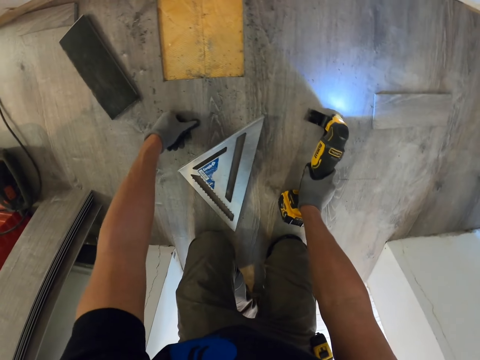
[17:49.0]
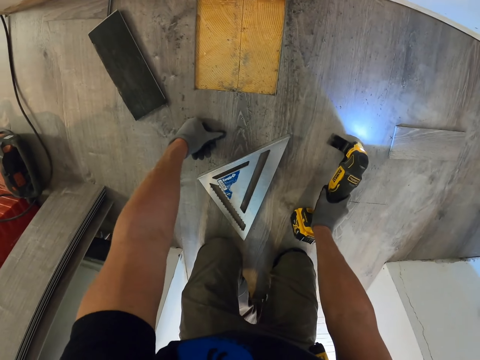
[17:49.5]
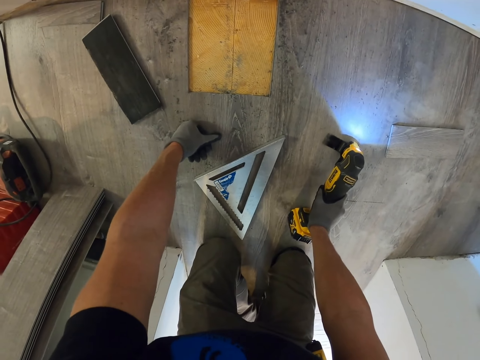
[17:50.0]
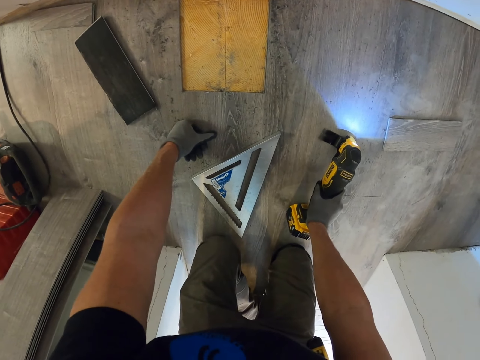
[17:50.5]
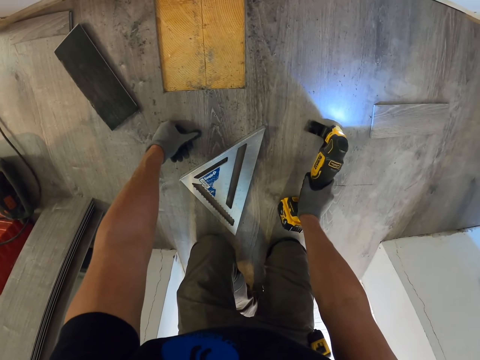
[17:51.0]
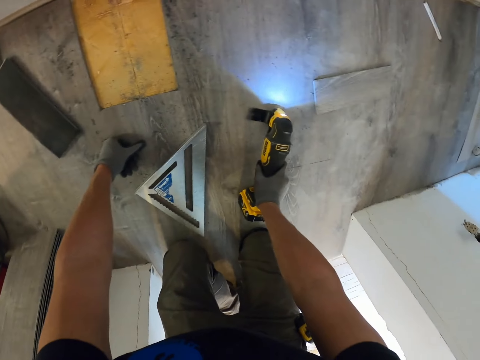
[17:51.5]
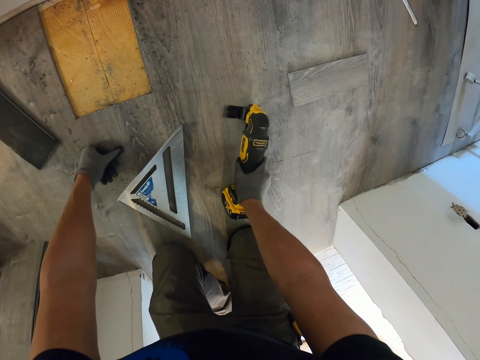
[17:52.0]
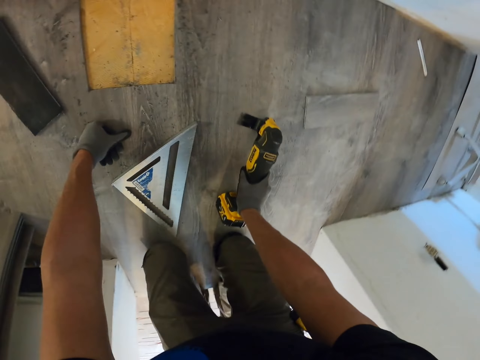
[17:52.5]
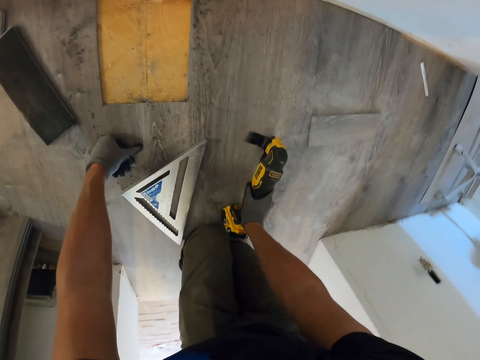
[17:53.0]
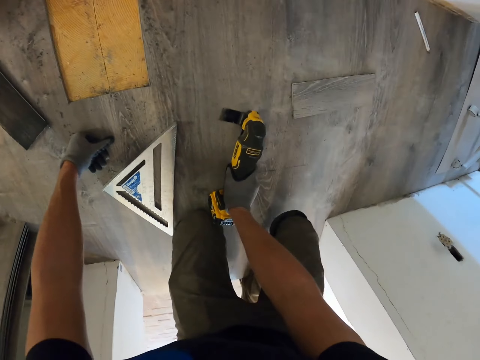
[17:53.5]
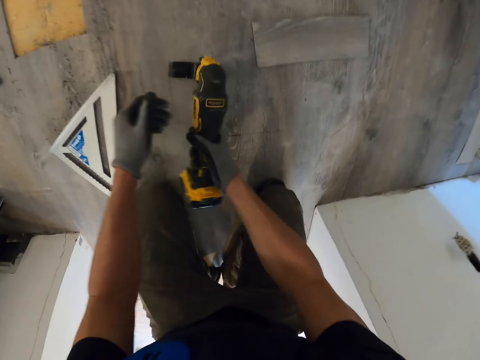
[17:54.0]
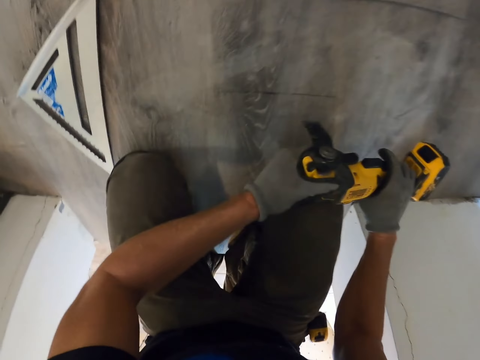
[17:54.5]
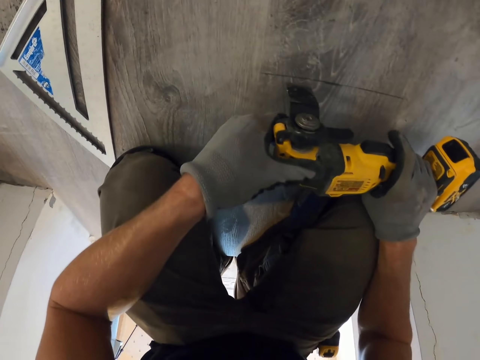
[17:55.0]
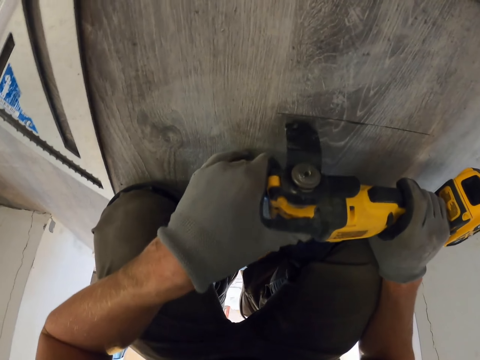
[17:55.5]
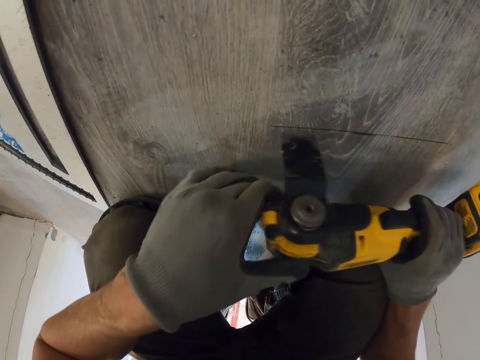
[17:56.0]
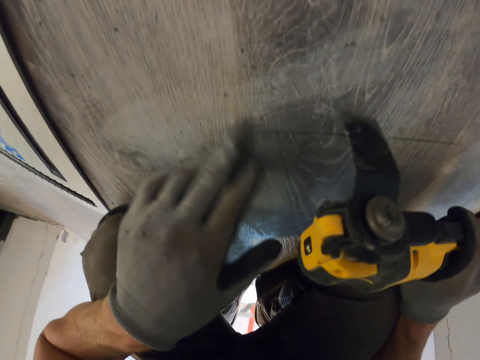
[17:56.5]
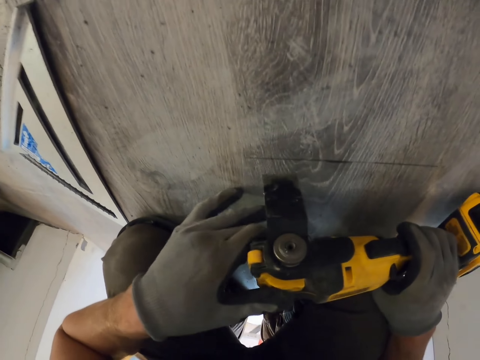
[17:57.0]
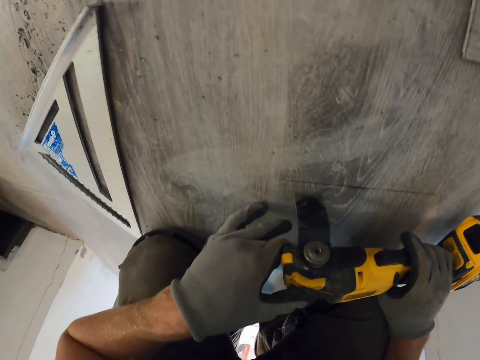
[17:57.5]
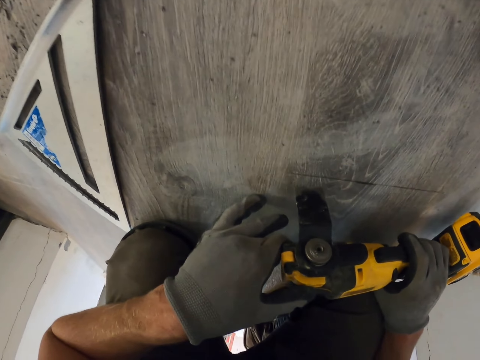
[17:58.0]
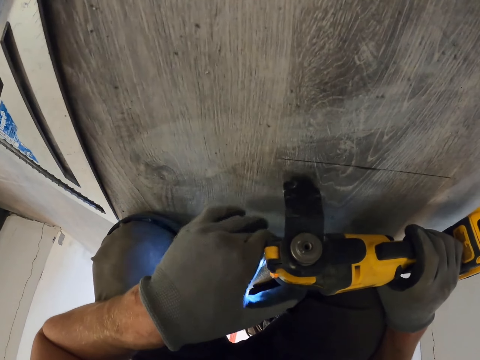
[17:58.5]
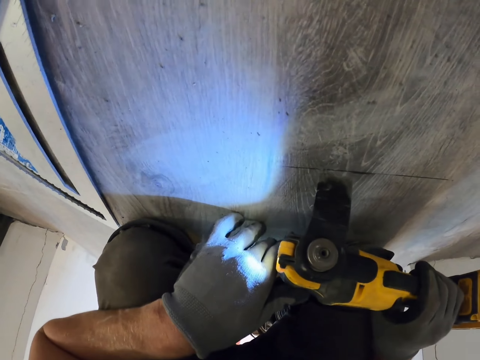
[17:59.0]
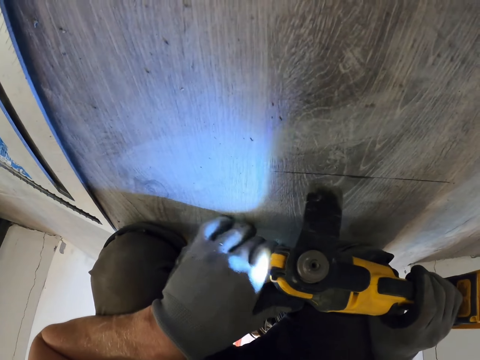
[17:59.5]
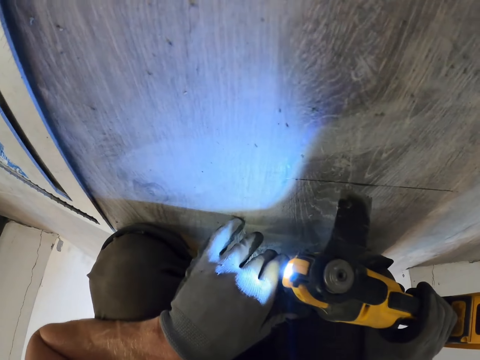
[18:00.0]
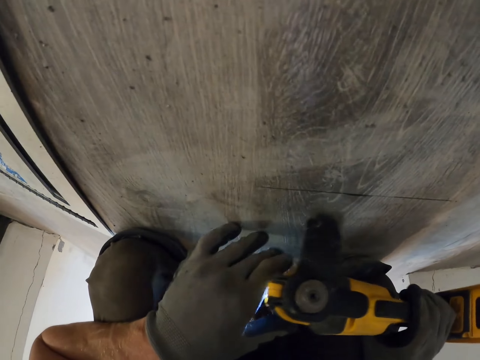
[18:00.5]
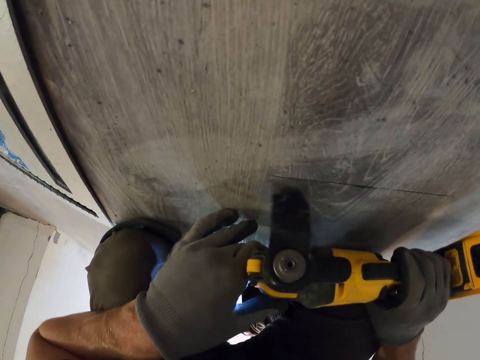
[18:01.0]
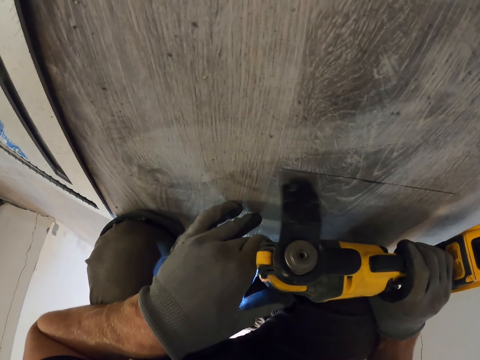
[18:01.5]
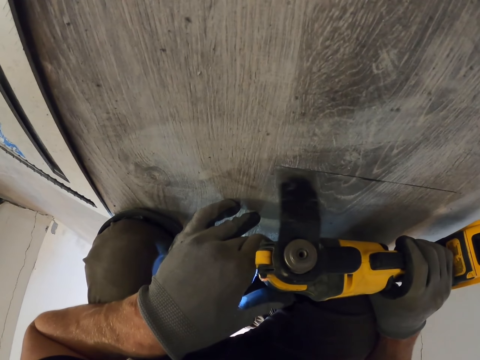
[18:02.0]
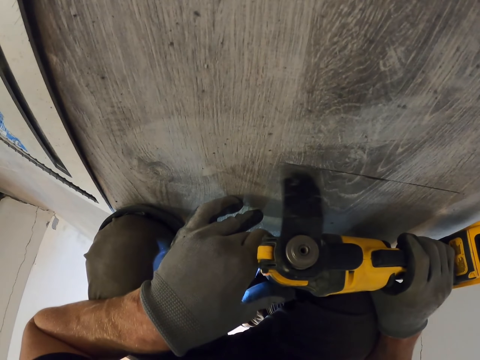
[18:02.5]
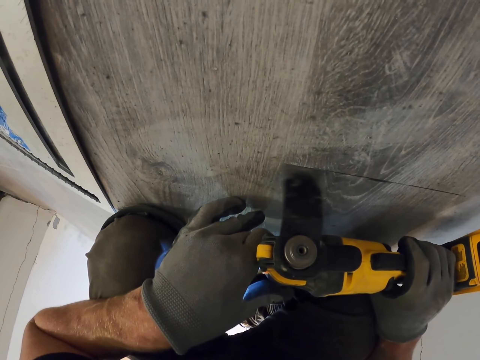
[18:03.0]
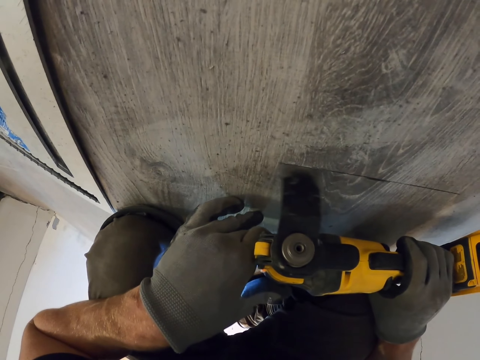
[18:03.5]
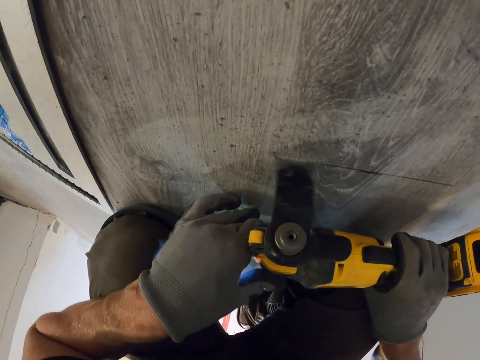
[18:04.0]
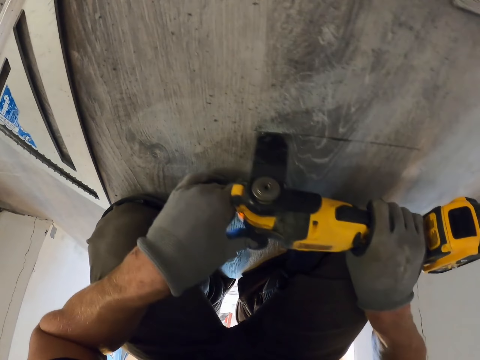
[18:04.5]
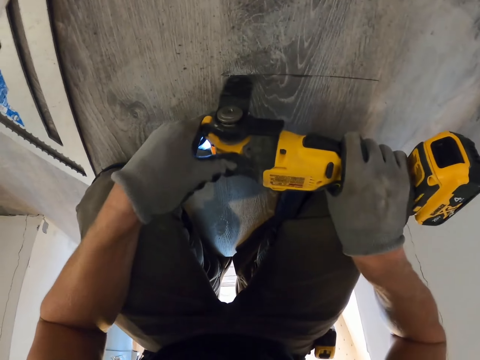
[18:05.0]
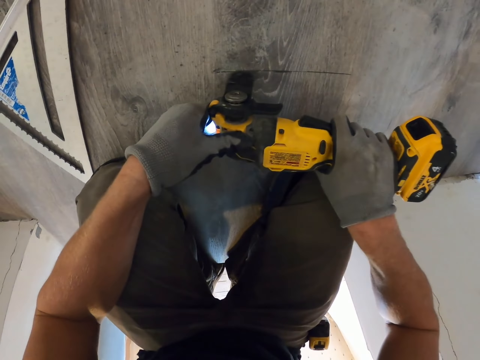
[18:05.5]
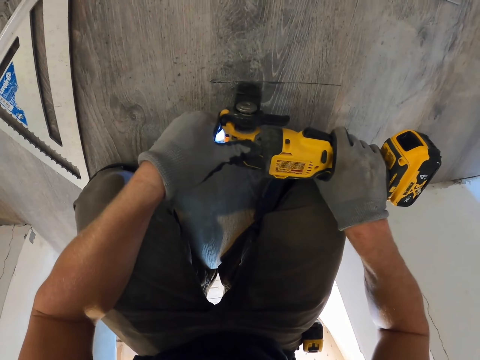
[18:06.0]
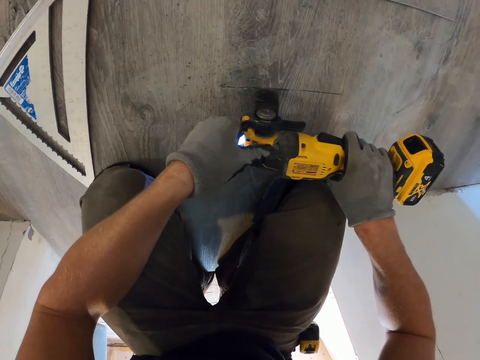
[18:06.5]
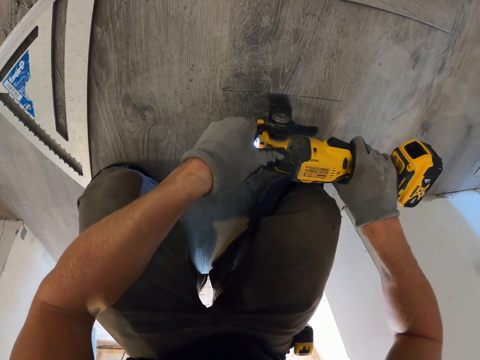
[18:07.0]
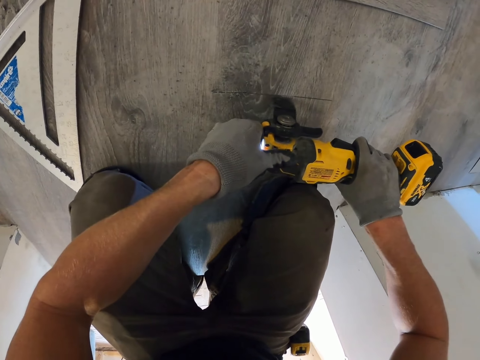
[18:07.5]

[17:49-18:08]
The camera wearer looks around the floor. He cuts the PVC tiles with the oscillating saw. He rubs the floor with his left hand. He cuts the floor with the floor cutting machine.

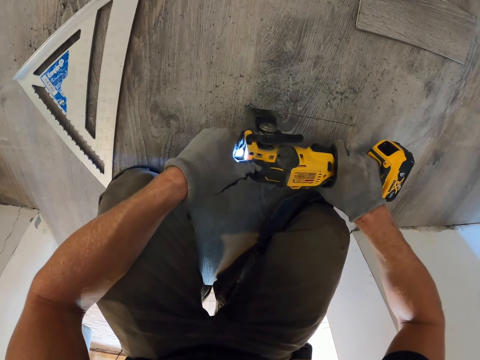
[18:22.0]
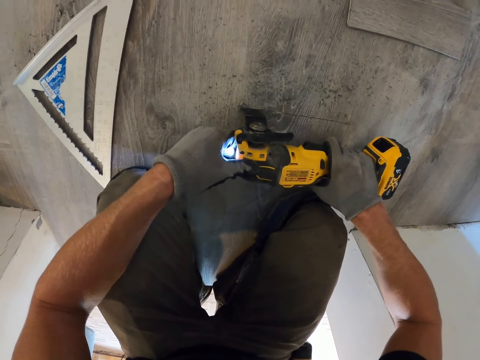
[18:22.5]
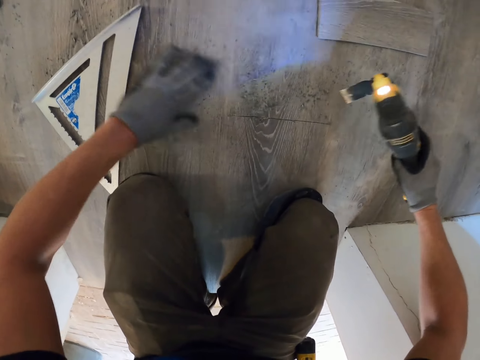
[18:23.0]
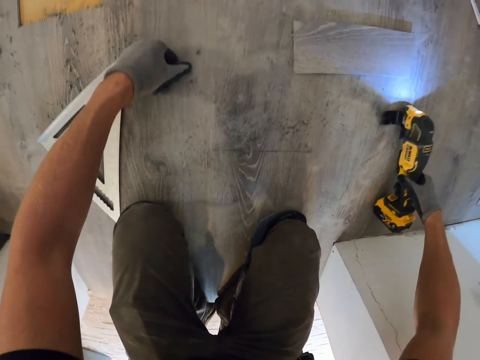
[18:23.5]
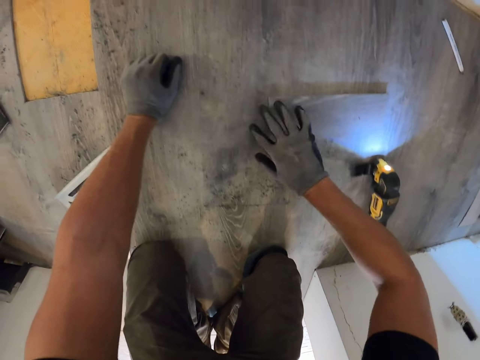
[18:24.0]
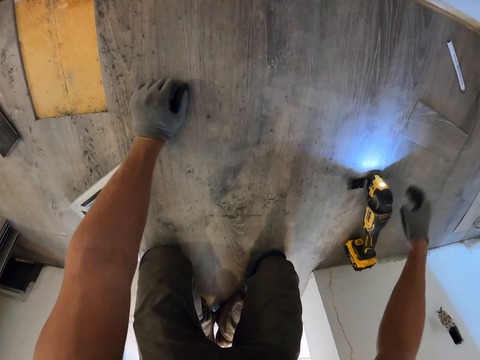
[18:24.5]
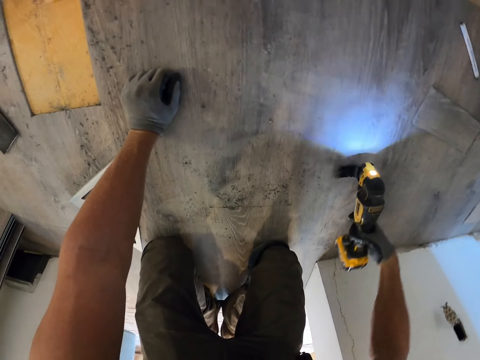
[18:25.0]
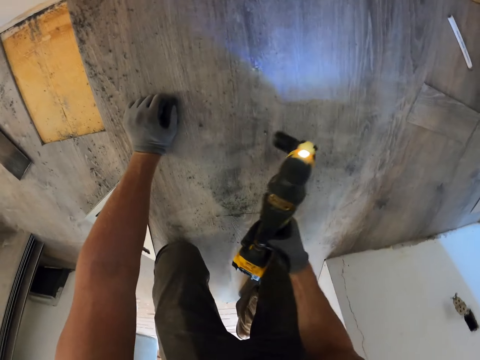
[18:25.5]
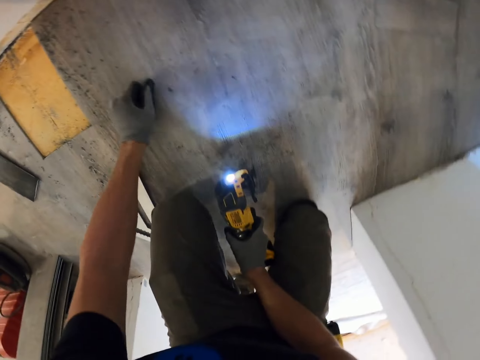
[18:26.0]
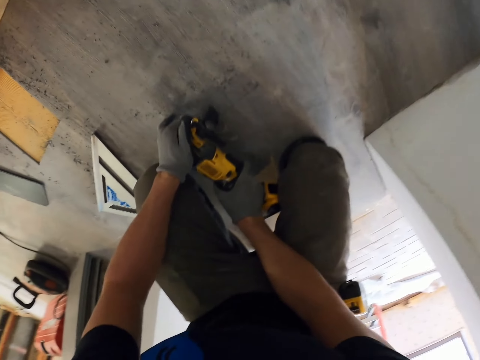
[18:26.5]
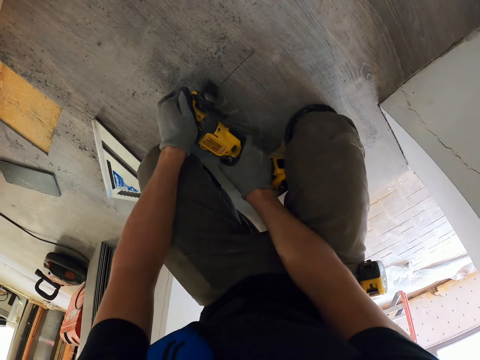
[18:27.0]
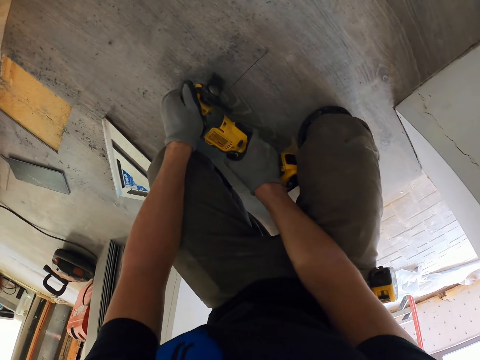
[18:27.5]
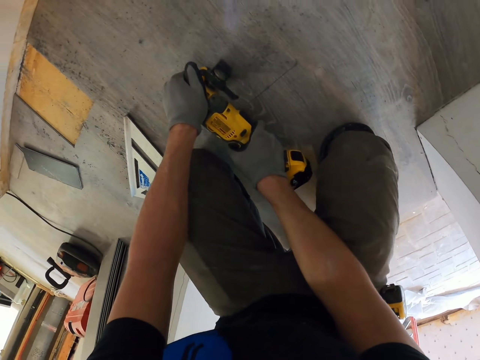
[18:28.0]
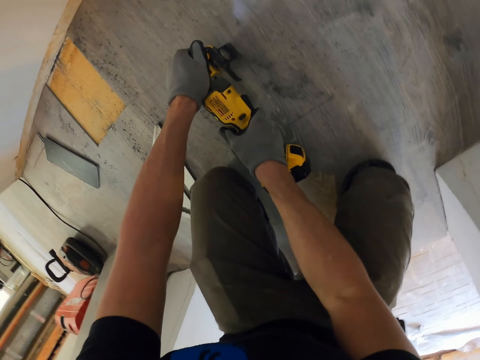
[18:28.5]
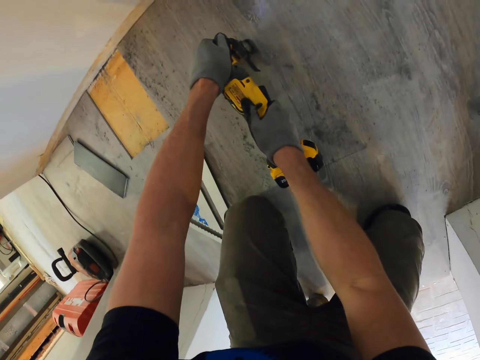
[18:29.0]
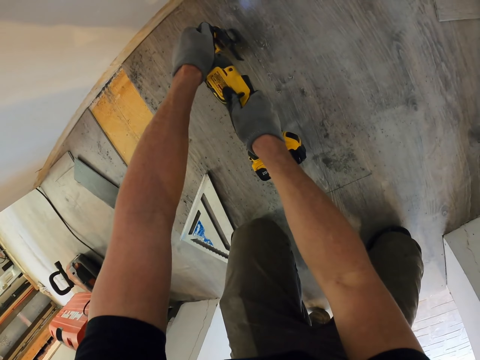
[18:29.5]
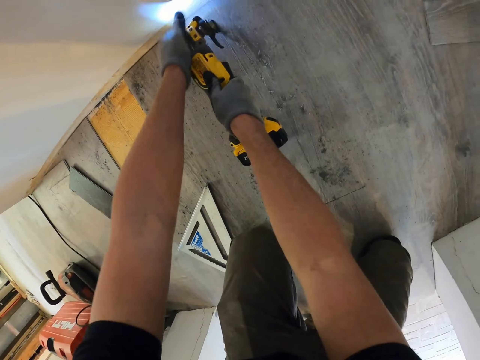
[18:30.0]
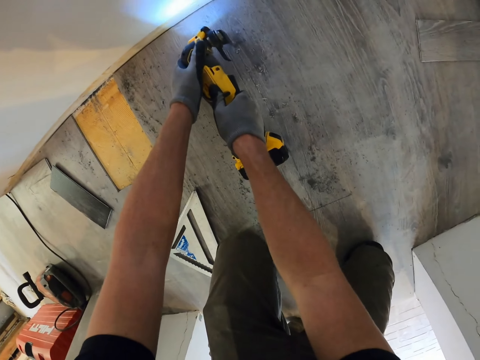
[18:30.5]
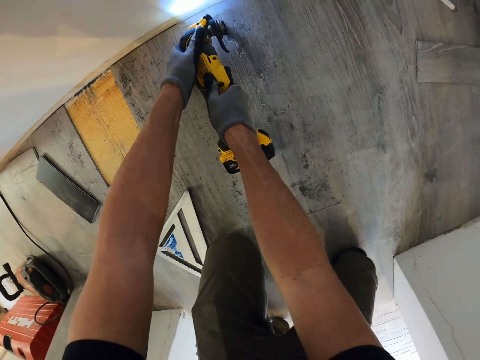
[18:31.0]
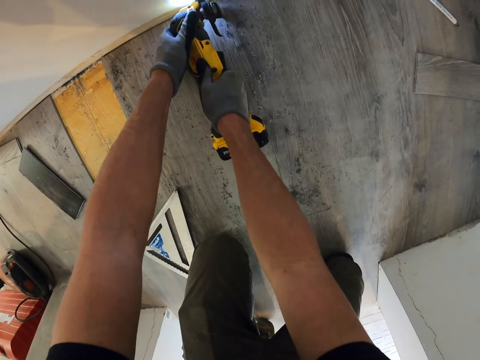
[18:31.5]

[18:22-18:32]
The camera wearer puts the tile machine cutter down. They pick up the tile machine cutter. They cut the tile using the tile machine cutter.
